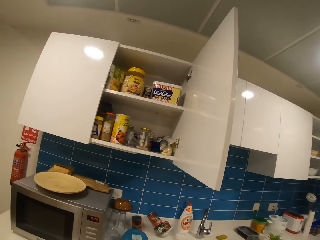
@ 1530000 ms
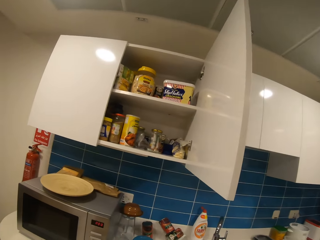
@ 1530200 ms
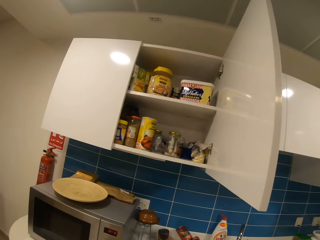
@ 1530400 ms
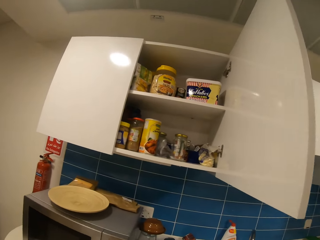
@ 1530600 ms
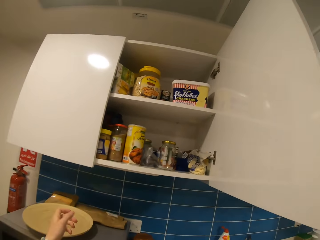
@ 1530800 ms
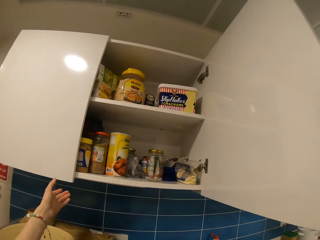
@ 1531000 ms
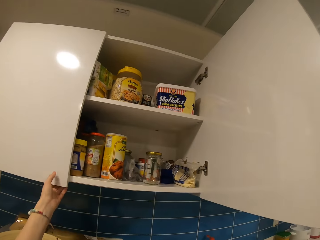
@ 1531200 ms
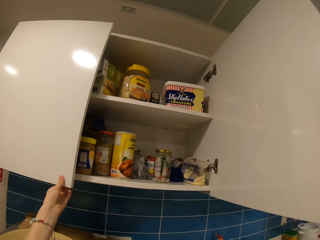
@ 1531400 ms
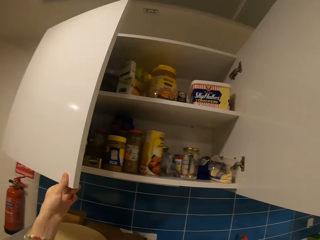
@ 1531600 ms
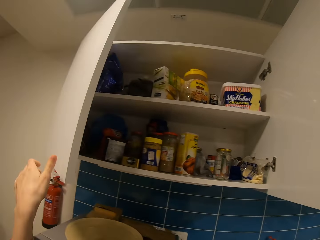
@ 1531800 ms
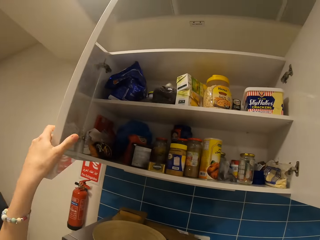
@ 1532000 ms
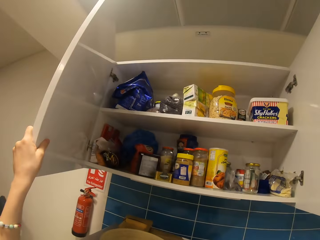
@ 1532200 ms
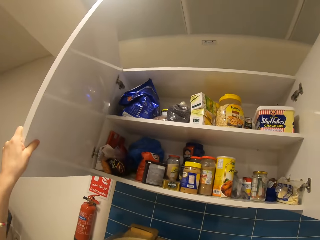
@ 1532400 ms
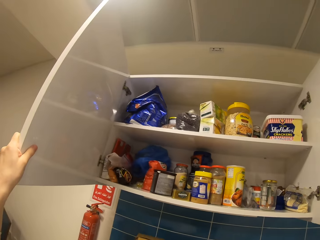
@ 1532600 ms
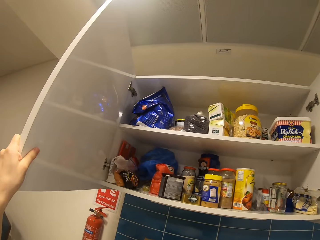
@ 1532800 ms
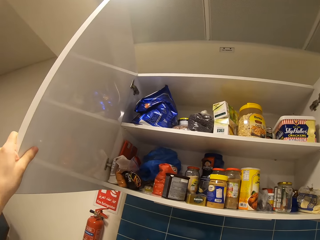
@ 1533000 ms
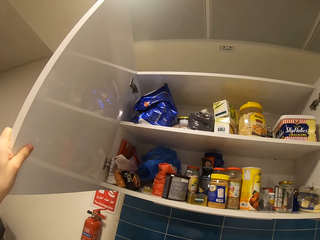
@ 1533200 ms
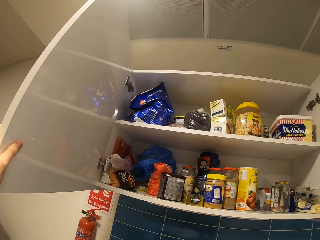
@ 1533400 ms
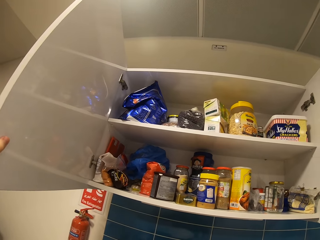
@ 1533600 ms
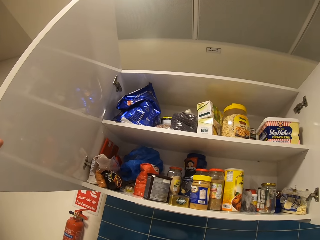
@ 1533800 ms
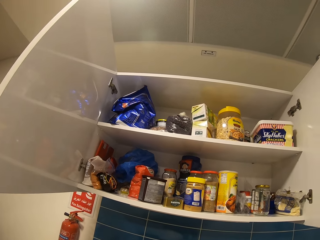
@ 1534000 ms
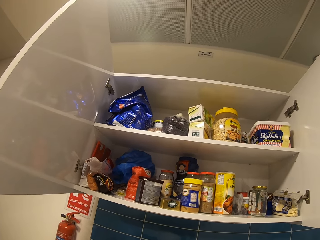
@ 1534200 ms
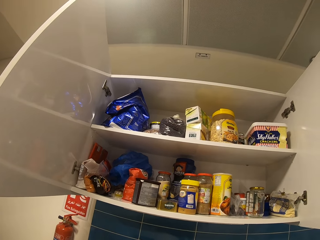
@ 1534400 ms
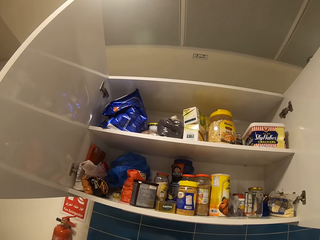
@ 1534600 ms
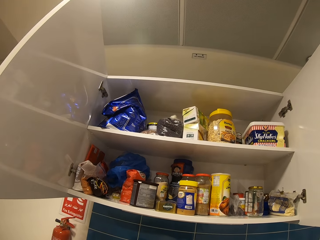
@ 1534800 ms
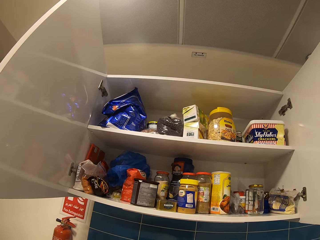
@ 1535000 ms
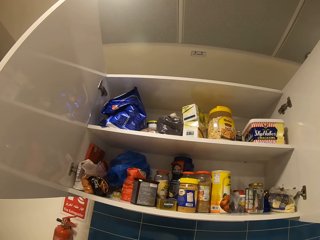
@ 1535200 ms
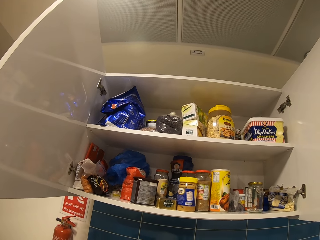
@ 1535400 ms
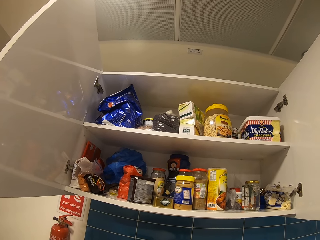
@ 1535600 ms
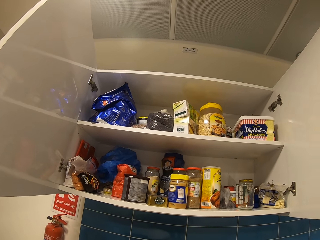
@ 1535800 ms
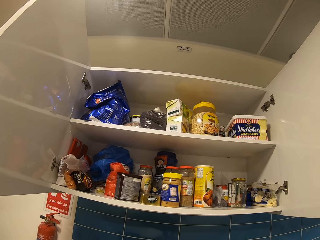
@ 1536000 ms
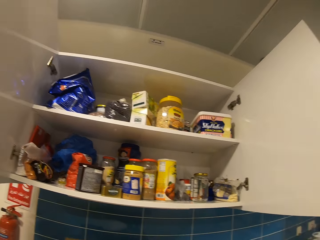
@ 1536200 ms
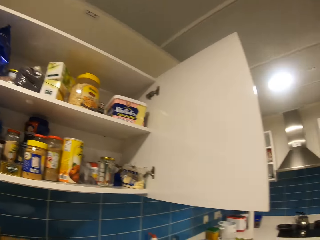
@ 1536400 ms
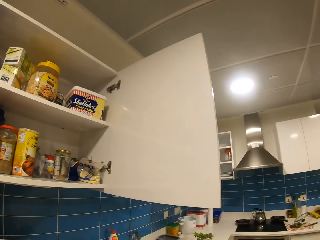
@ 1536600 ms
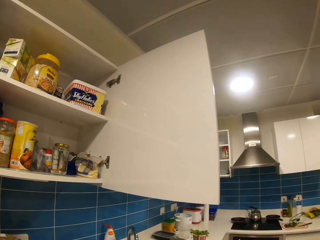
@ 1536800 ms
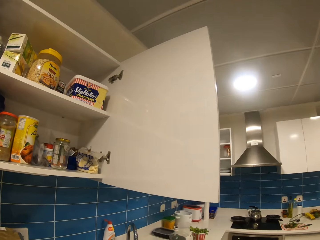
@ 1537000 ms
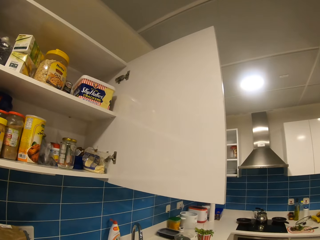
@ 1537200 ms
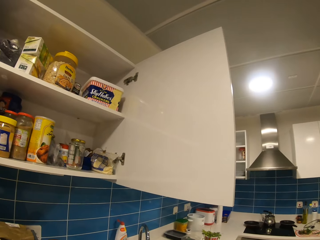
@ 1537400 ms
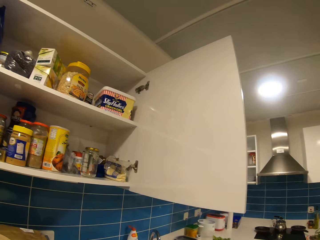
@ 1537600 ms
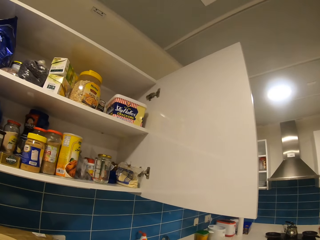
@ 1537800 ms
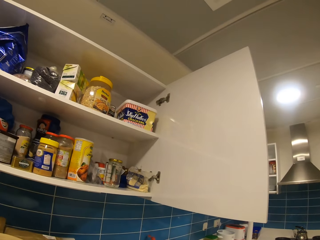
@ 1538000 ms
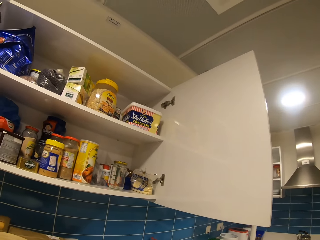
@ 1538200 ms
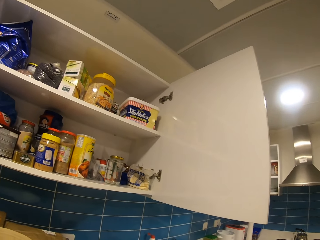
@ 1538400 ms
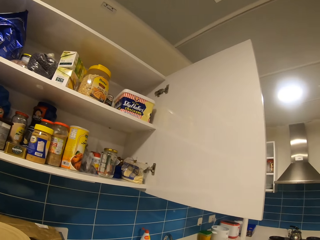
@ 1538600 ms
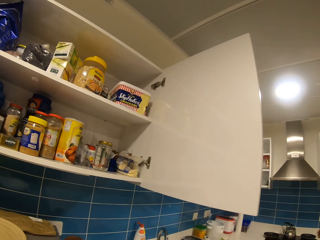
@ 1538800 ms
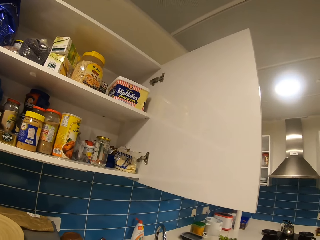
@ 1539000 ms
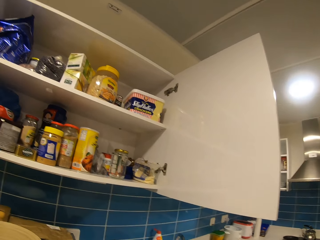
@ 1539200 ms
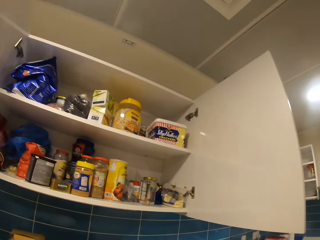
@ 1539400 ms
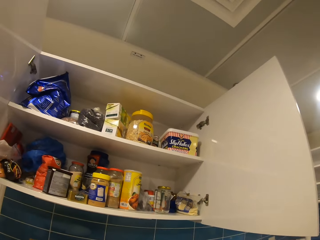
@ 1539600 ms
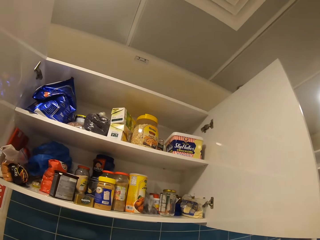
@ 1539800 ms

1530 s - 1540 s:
The camera wearer opens the cabinet door. They look into the cabinet. They look on the right.

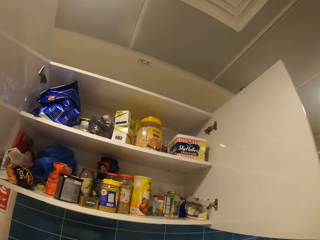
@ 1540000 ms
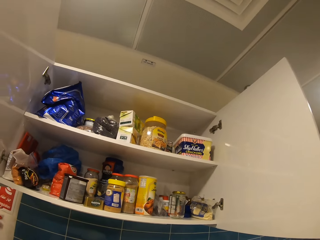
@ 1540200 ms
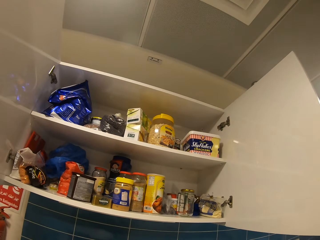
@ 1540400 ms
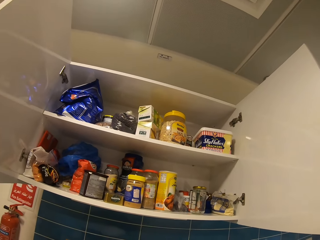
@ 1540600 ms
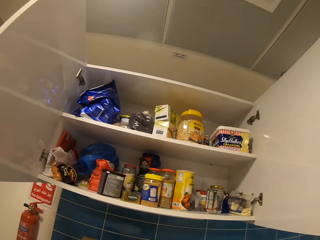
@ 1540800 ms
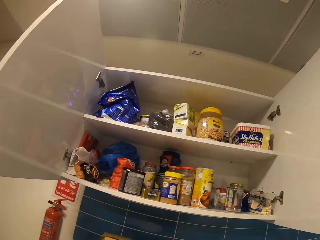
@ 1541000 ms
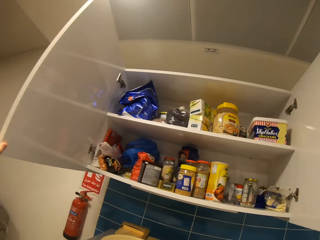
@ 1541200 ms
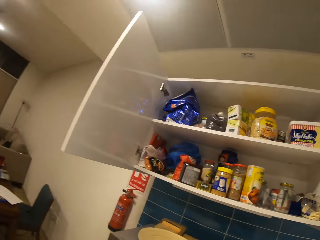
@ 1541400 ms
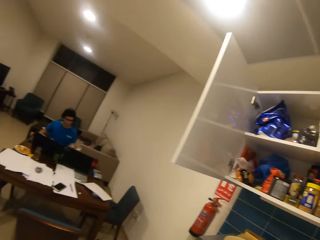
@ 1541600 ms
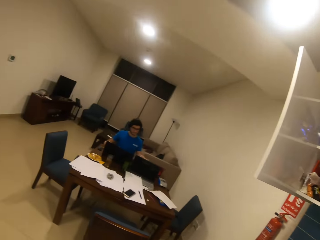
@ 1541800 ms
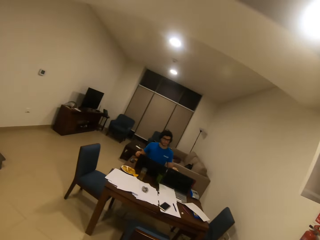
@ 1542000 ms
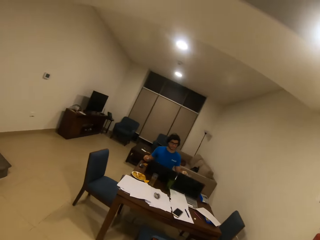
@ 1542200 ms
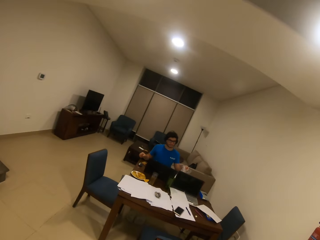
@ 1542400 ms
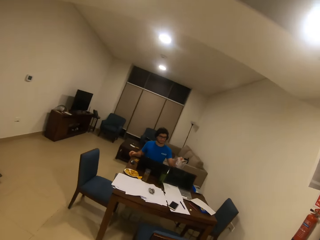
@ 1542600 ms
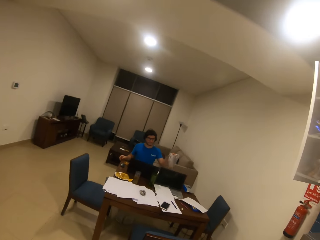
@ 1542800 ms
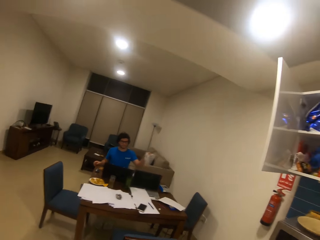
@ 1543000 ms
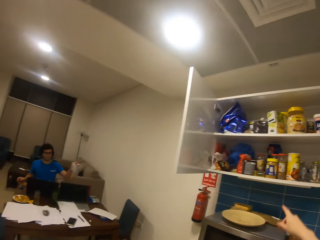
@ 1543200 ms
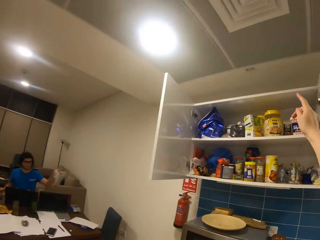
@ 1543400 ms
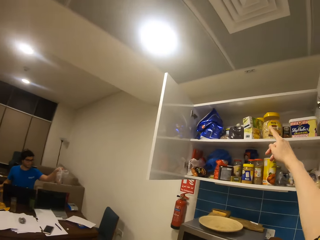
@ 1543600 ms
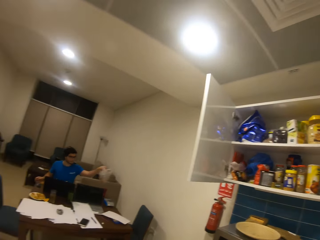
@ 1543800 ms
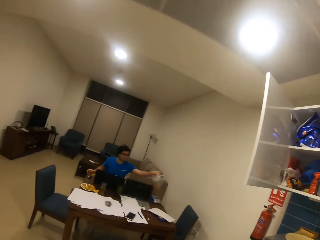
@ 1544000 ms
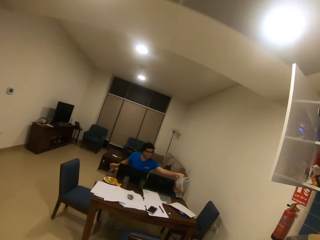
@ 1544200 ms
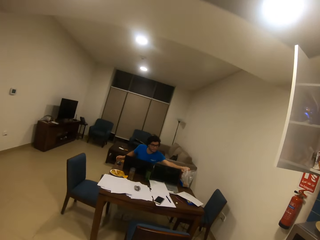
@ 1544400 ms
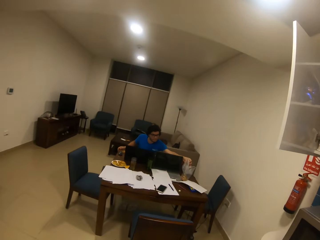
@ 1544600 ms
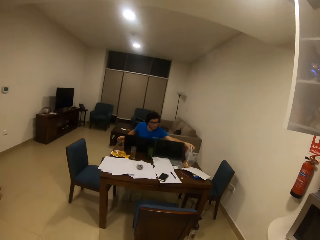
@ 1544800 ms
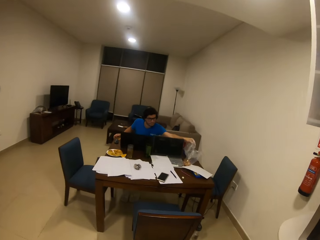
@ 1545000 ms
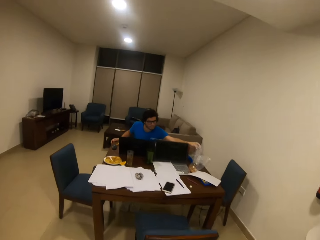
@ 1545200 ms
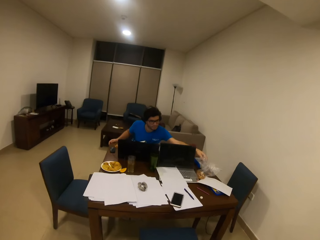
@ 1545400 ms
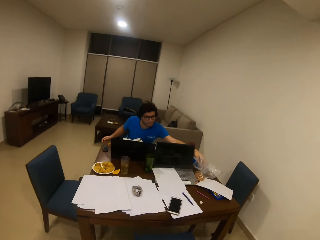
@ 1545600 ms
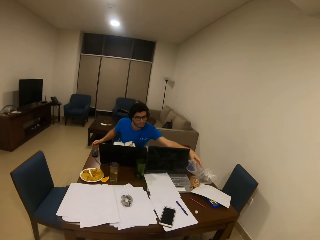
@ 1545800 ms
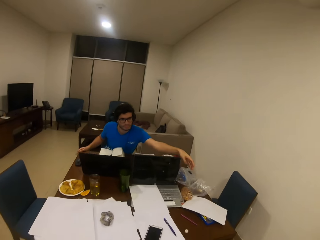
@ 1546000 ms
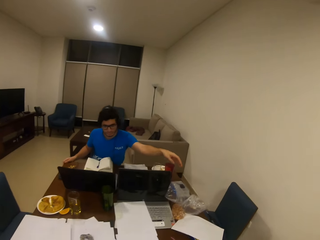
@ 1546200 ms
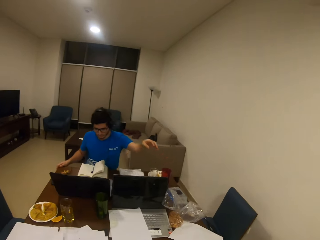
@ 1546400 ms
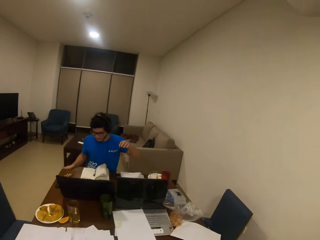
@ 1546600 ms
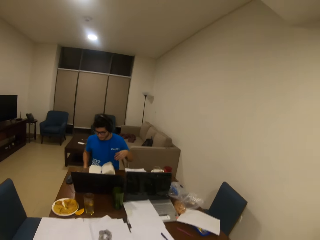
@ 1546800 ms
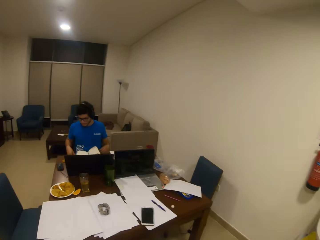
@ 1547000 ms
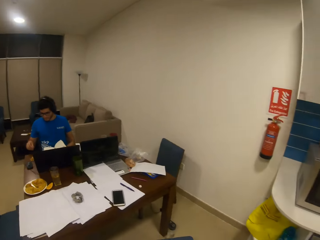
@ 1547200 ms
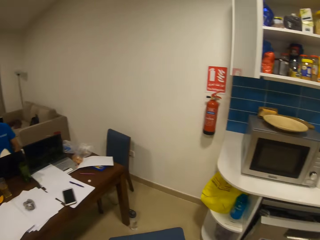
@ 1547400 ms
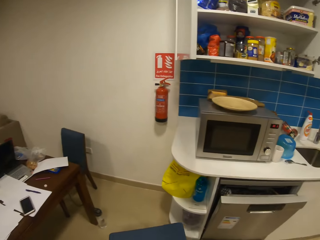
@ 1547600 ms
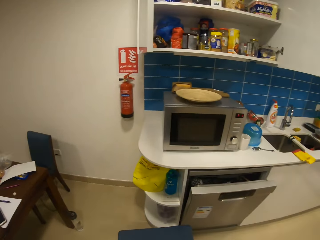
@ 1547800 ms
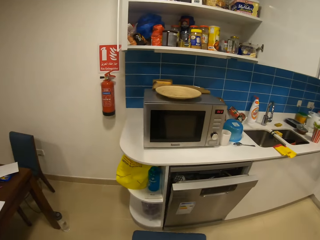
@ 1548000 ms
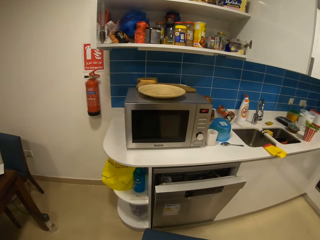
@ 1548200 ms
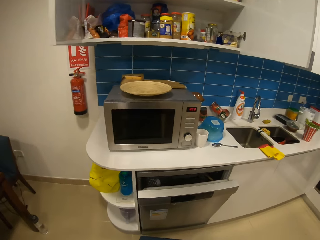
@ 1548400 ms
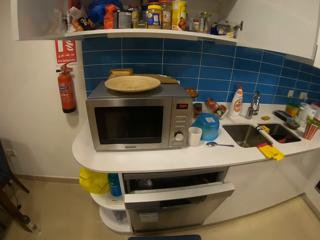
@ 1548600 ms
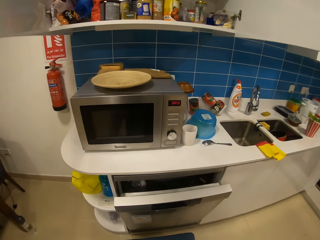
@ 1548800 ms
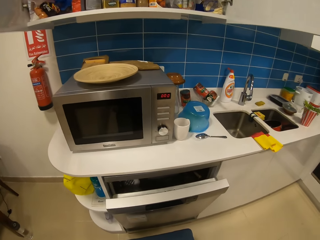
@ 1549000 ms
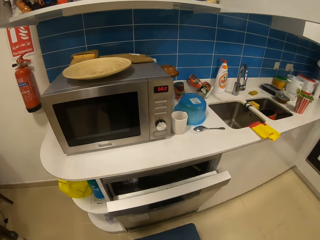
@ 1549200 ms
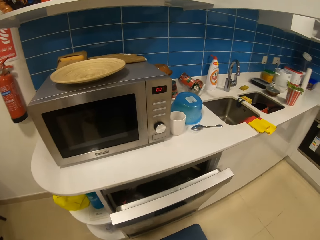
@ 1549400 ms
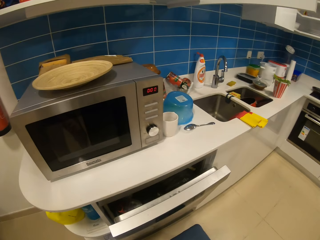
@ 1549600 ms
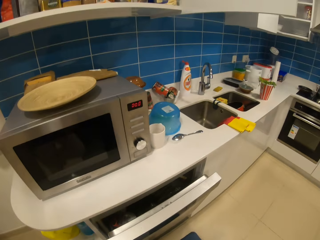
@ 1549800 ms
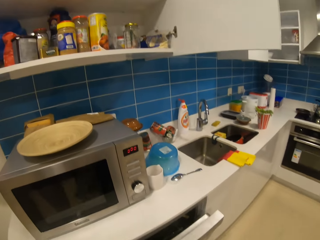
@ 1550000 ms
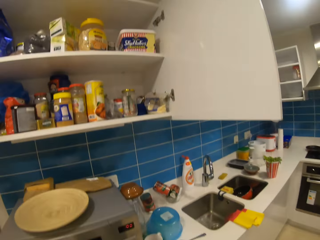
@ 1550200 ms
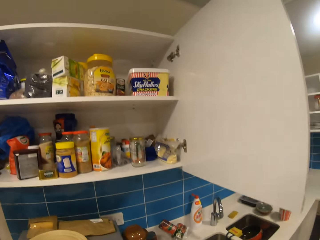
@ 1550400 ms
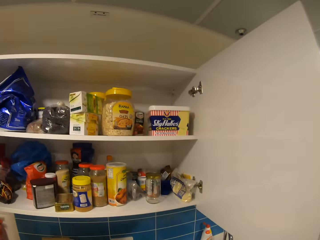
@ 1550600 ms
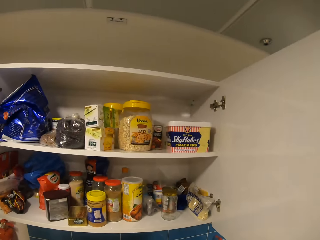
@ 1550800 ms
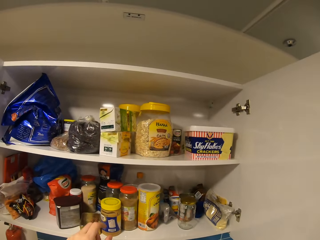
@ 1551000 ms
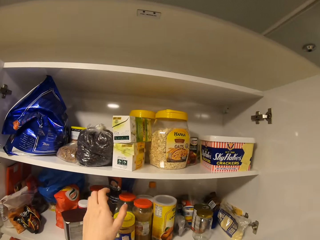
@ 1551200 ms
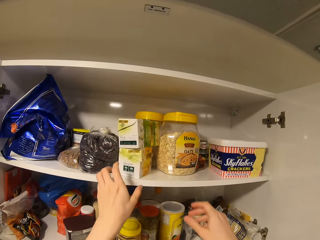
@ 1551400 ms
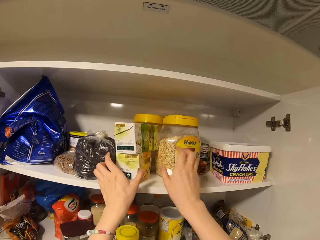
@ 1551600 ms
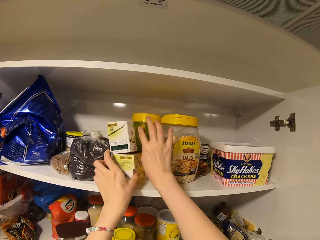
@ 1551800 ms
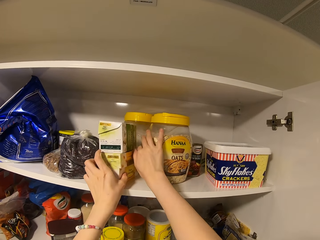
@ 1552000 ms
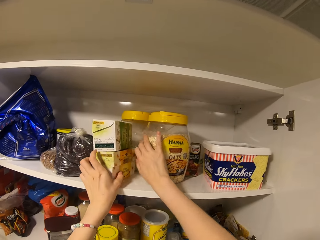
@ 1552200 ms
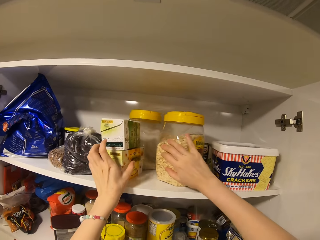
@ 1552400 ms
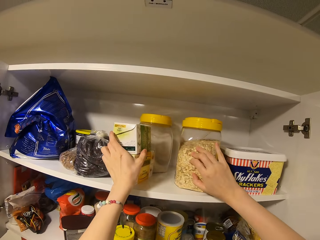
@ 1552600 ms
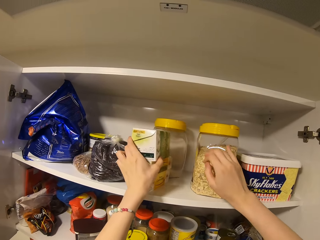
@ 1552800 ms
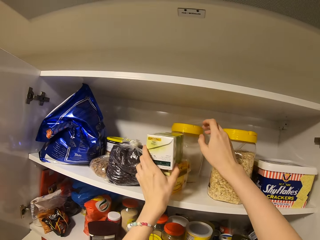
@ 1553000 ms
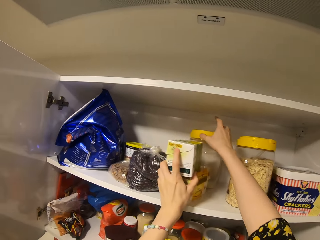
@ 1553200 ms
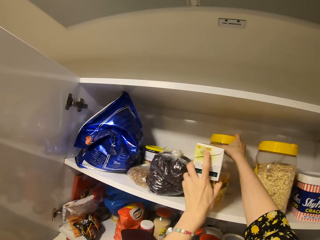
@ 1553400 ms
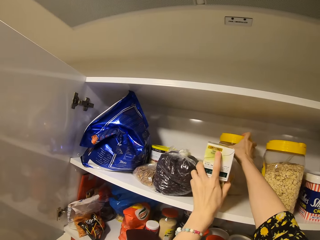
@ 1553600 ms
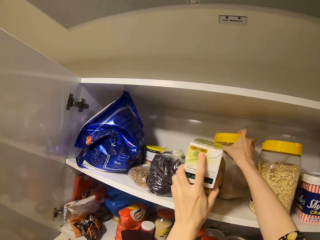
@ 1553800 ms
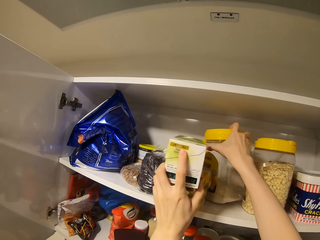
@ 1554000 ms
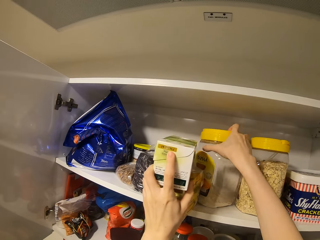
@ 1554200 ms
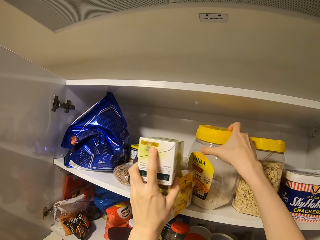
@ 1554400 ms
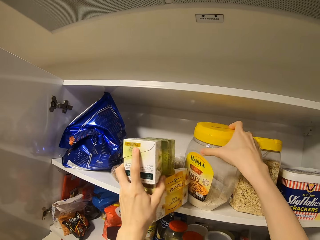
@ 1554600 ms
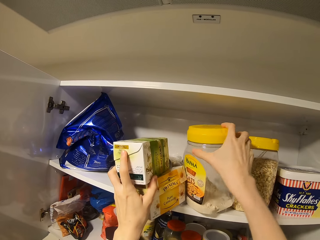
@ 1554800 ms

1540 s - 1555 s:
The camera wearer looks at a man. They look around. They point with the right hand. They walk across the house. They move the boxes in the shelf. They move the container in the shelf. They pick up the container from the shelf.
